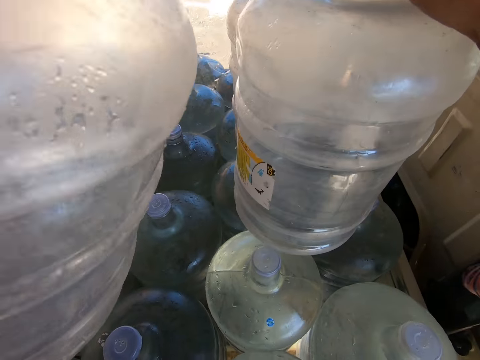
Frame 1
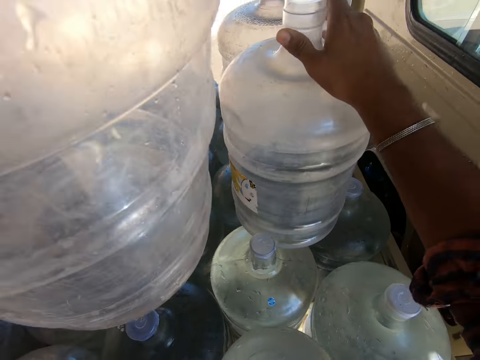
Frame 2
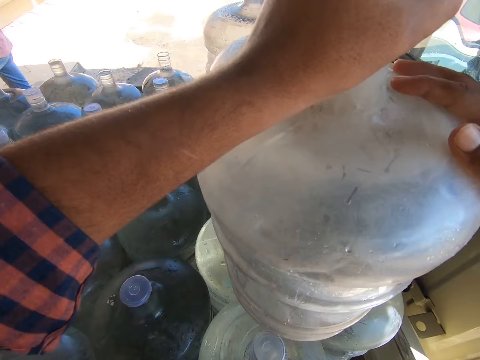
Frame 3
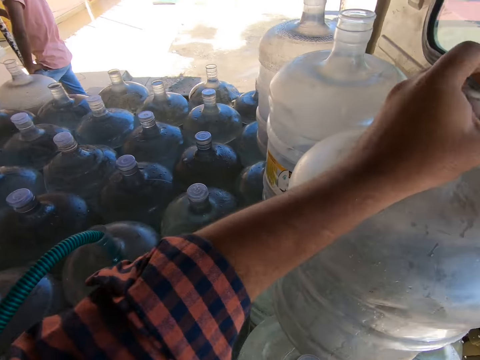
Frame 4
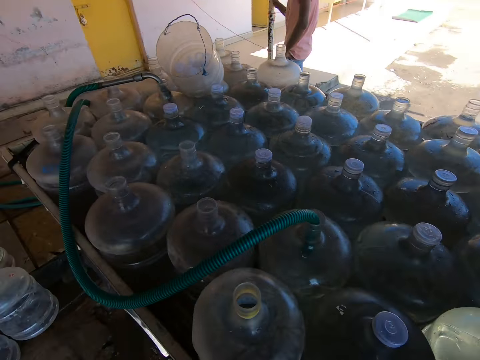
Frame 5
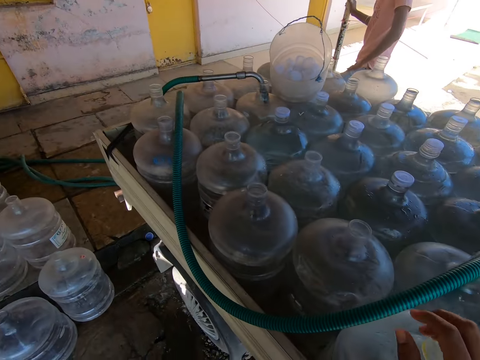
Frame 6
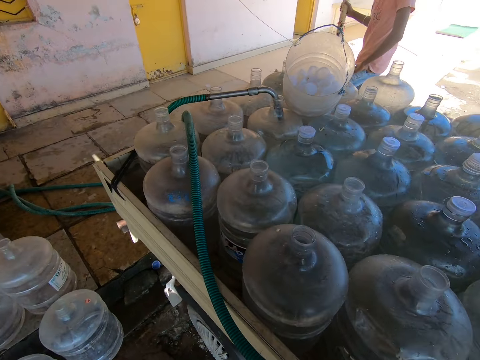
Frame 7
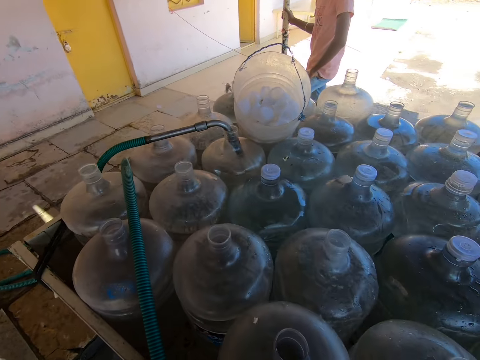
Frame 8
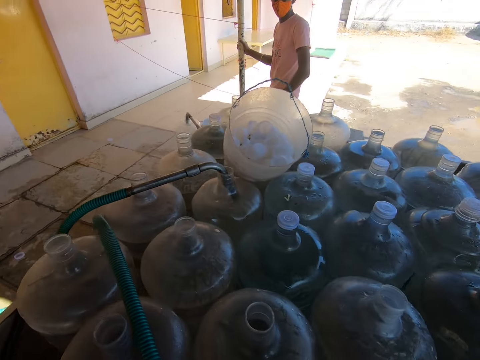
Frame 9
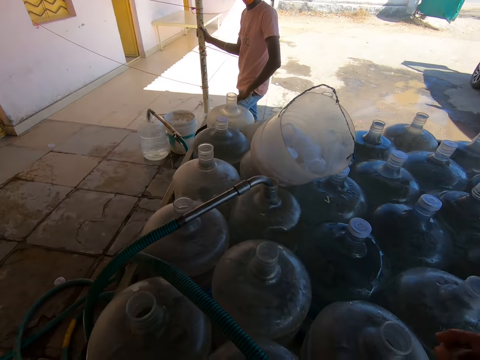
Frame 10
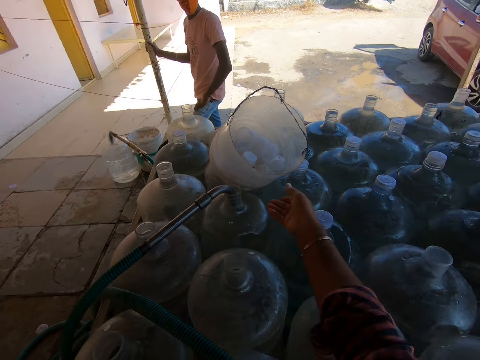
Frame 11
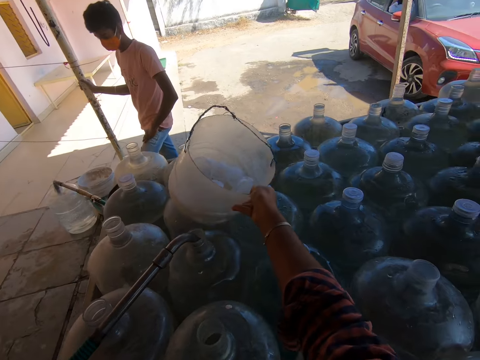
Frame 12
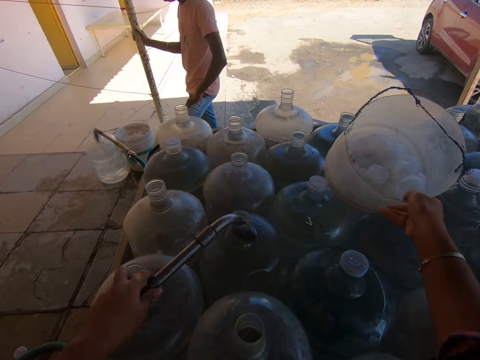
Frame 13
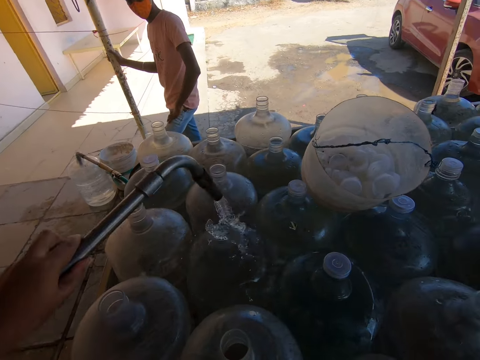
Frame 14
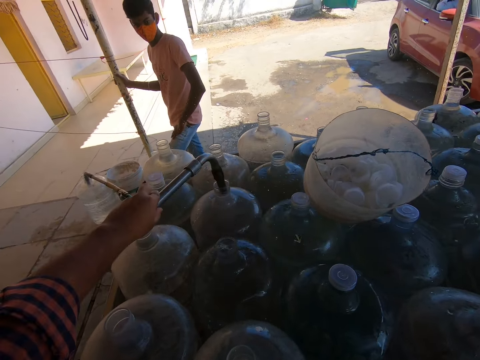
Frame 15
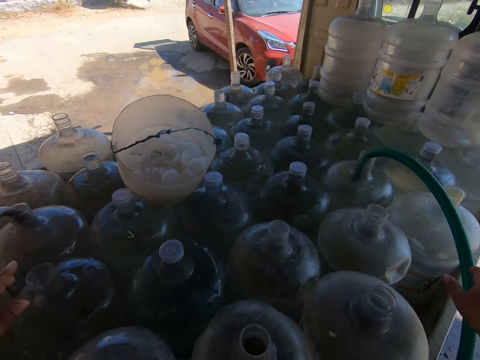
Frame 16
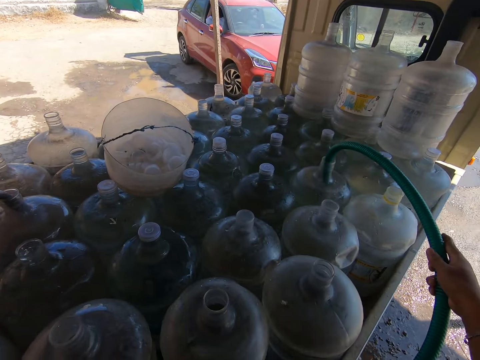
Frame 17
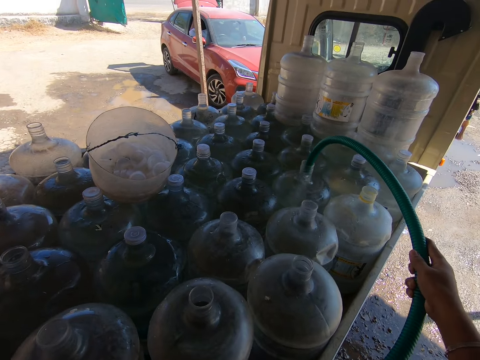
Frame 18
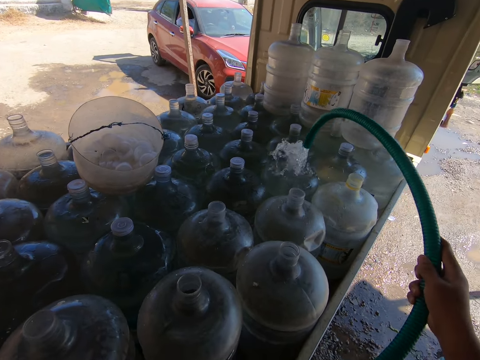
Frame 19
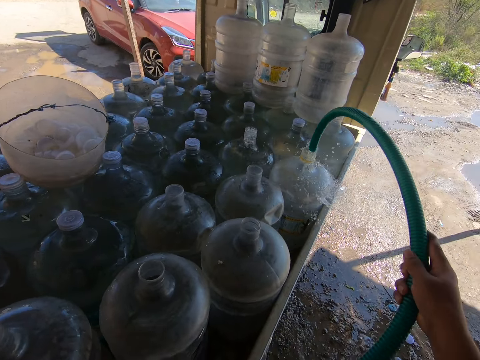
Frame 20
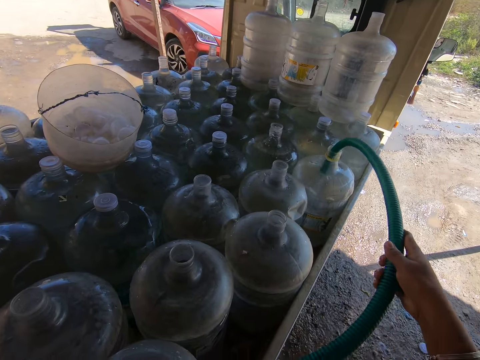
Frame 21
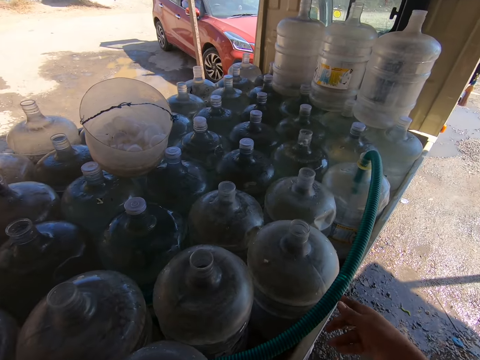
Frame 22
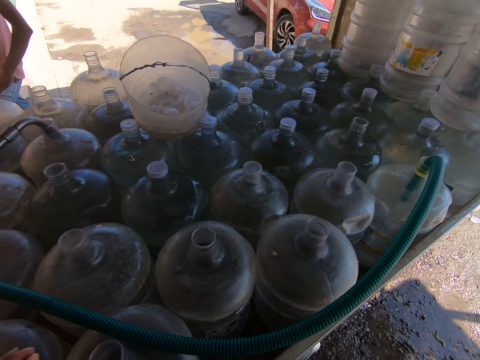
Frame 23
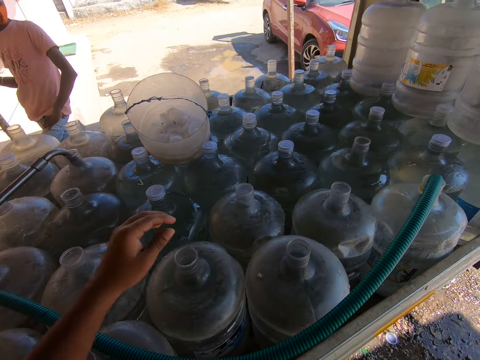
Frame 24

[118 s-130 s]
The camera wearer drops the reservoir in the truck with his right hand. He drops the reservoir in the truck with both hands. A man holds a pole with his right hand. The camera wearer carries the bucket from the water reservoirs with his right hand. He drops the bucket on the water reservoirs with his right hand. He removes the hose from the water reservoir in the truck with his left hand. He inserts the hose into a water reservoir in the truck with his left hand. He removes the hose from the water reservoir in the truck with his right hand. He inserts the hose into a water reservoir in the truck with his right hand.

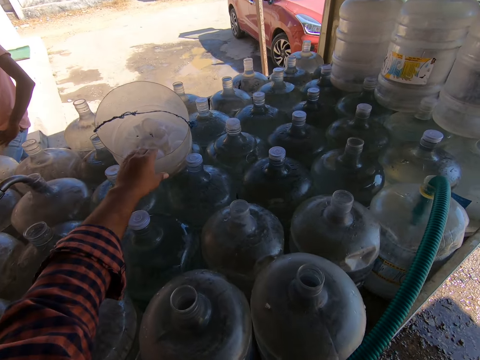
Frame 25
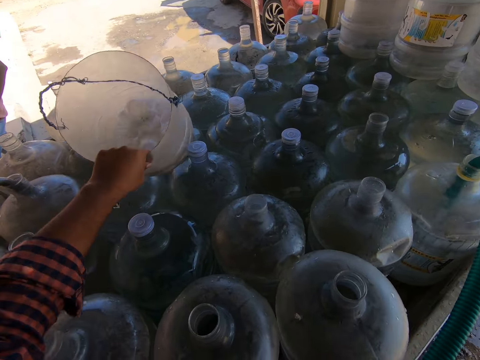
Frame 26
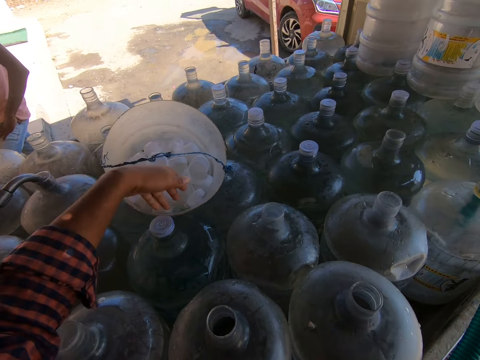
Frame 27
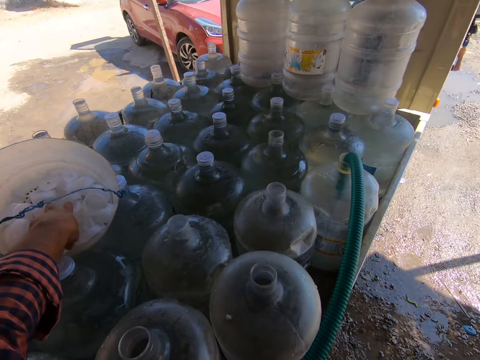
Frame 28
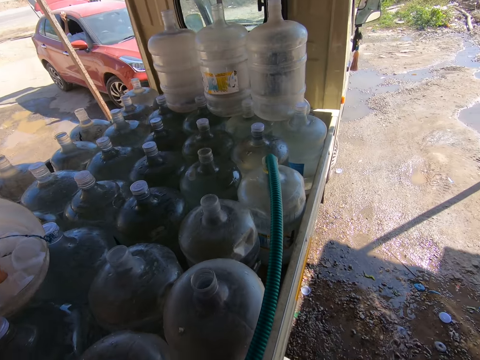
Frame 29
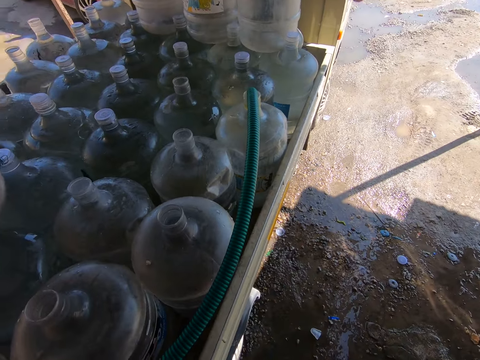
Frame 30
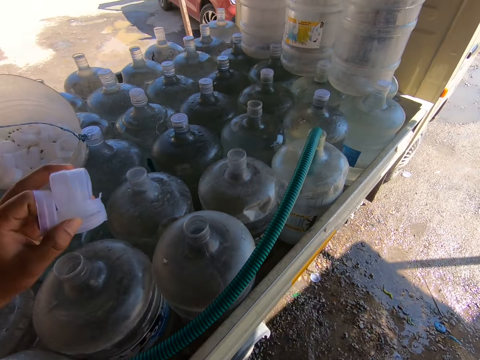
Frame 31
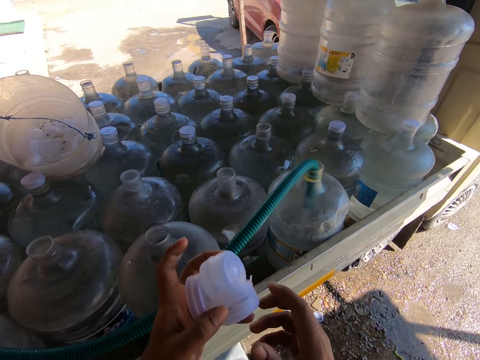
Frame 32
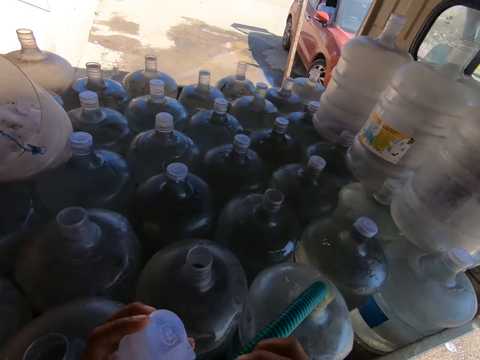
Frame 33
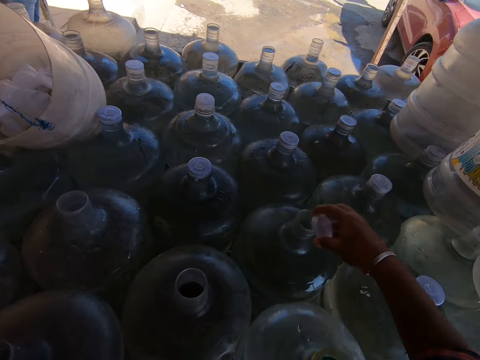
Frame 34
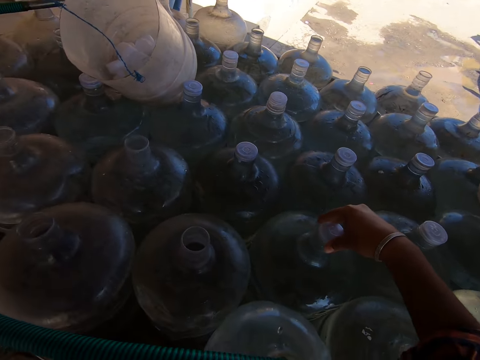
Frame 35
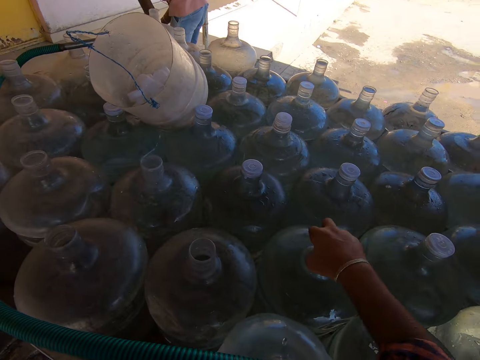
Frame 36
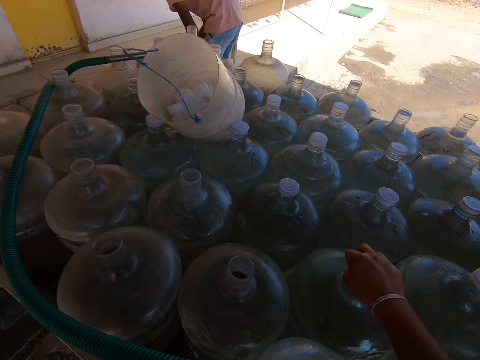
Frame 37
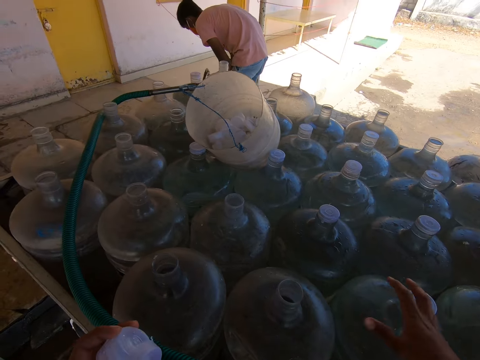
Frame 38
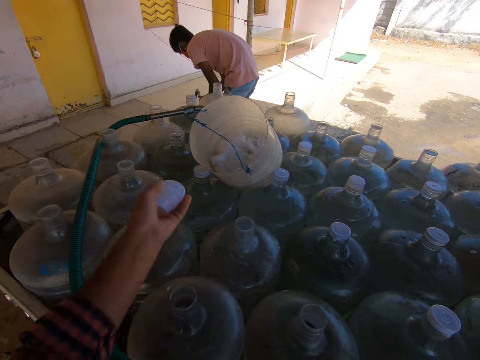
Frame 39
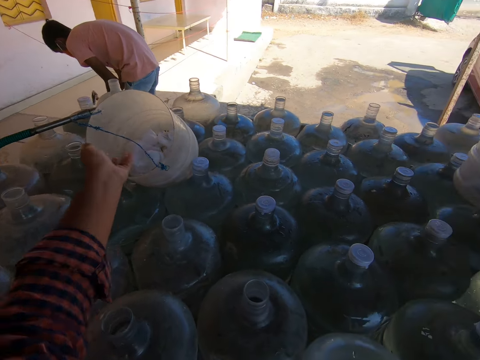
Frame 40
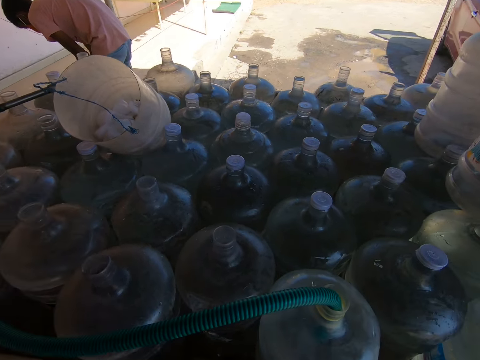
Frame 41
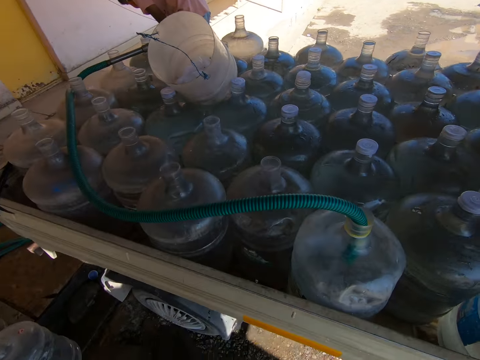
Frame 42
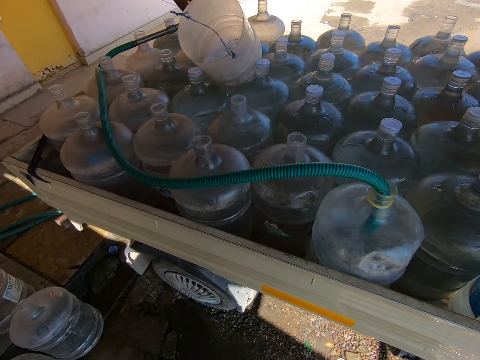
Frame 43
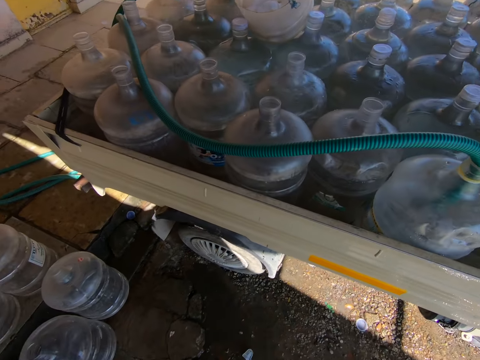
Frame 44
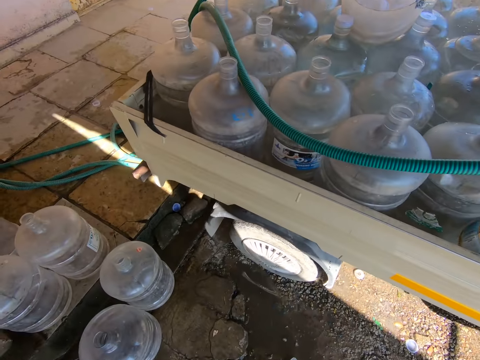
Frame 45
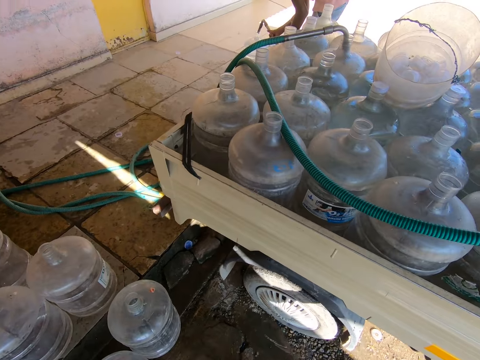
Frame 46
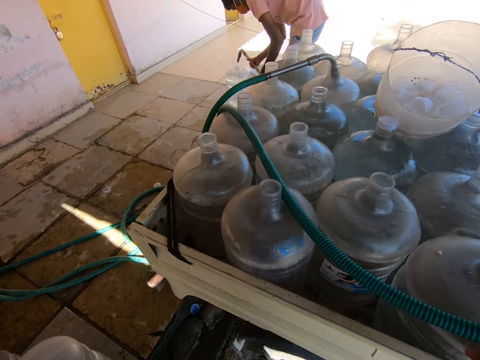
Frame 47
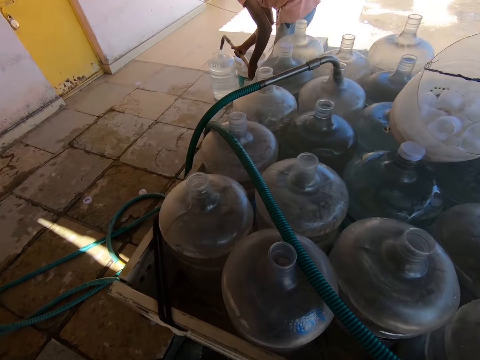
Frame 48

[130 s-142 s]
The camera wearer carries the bucket from the water reservoirs with his left hand. He drops the bucket on the water reservoir with his left hand. He takes lids from the bucket with his left hand. He takes the lid with his right hand. He covers the water reservoir with the lid in his right hand. He drops the lids in the bucket with his left hand. A man holds a hose inside a water reservoir on the ground with both hands.

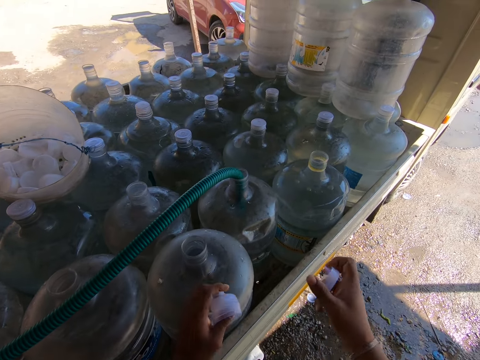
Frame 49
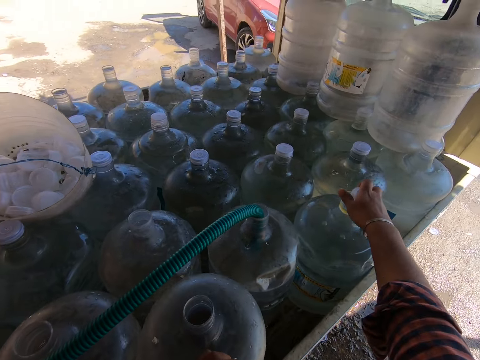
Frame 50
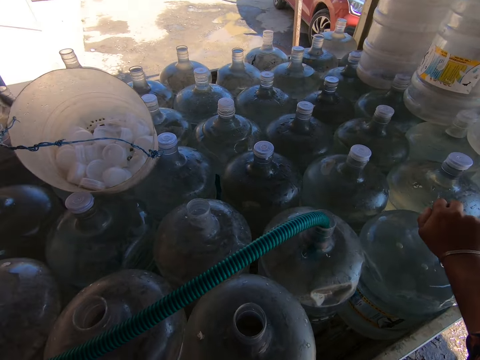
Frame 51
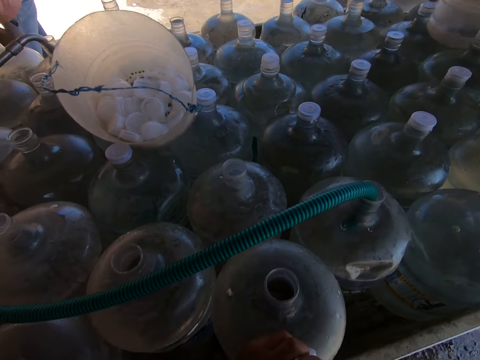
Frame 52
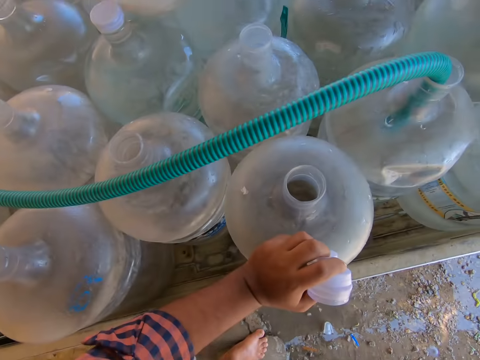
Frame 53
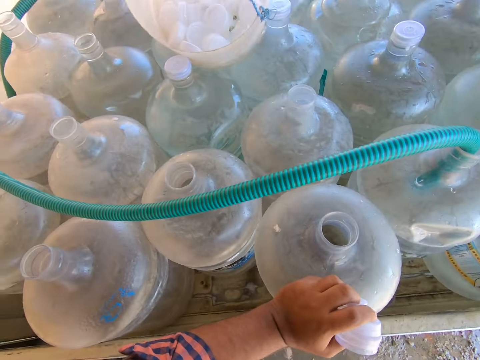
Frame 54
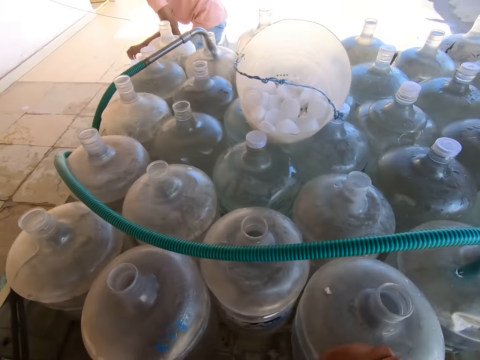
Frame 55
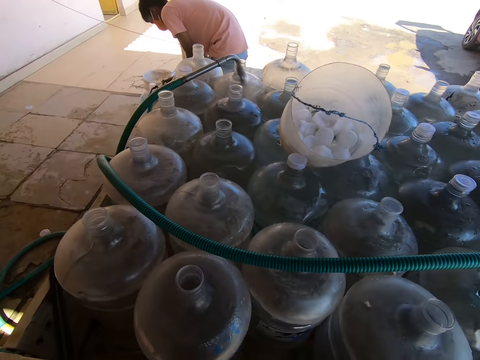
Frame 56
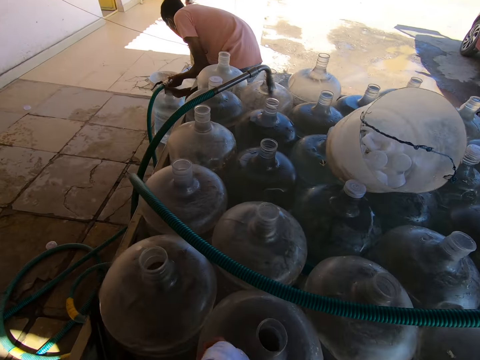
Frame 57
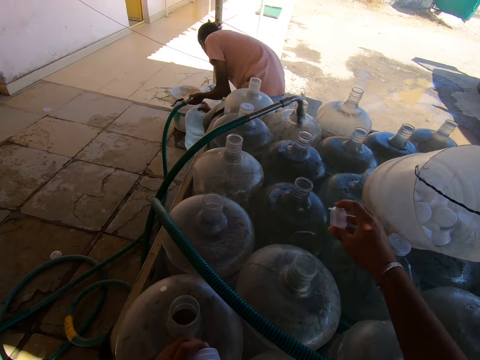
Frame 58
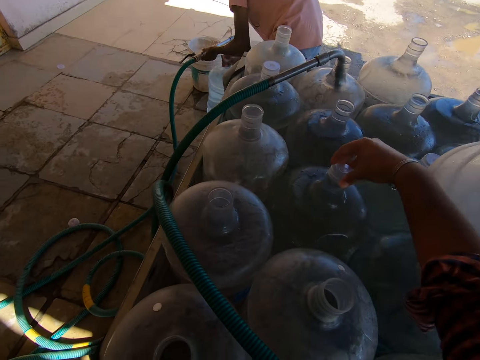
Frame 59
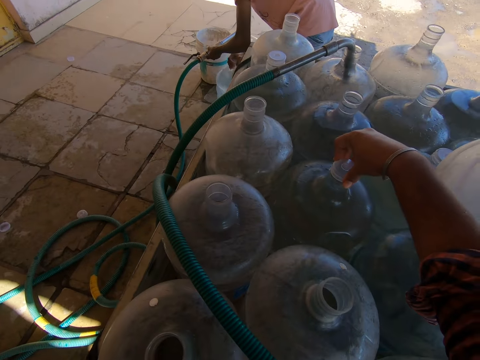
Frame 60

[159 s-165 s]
The camera wearer covers the water reservoir with the lid in his right hand. A man holds the hose with his left hand. He moves the water reservoir on the ground with his right hand. The camera wearer places his left hand on a water reservoir in the truck. He covers the water reservoir with the lid in his right hand.
